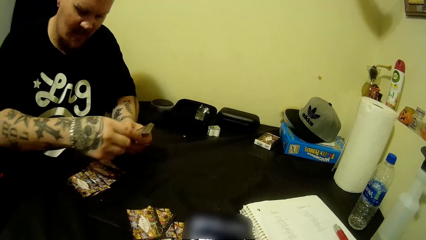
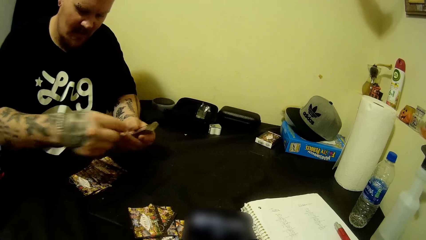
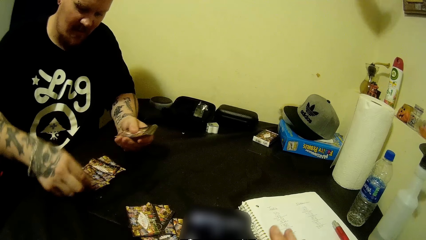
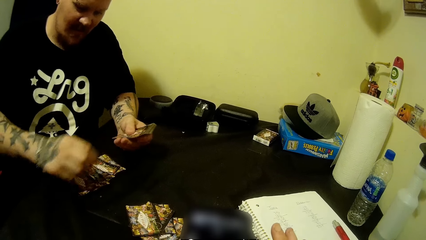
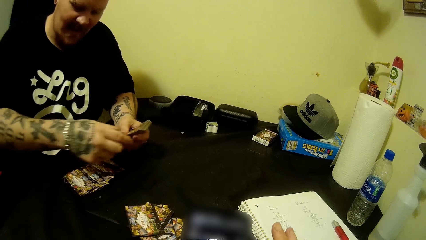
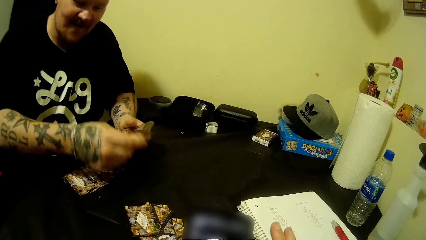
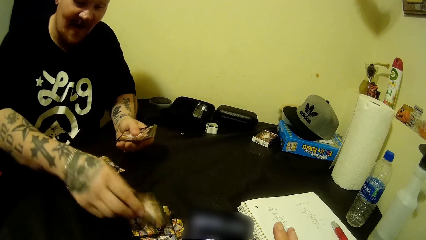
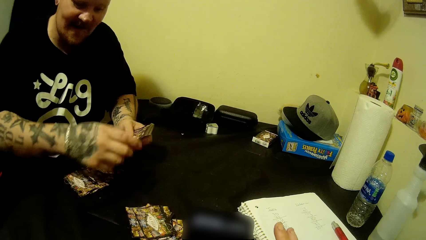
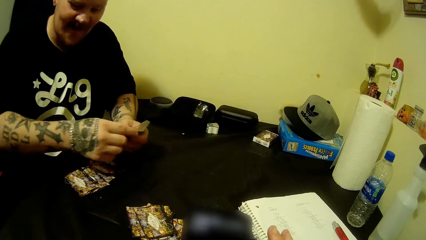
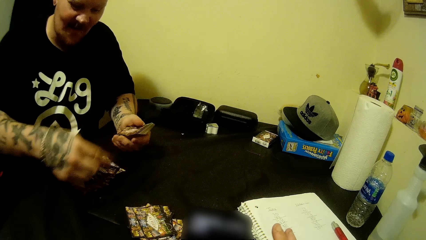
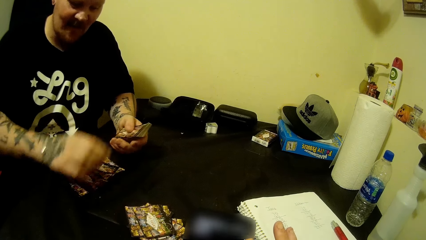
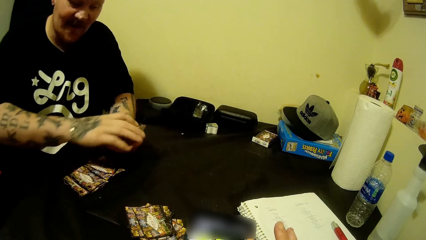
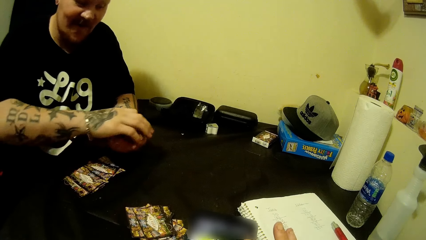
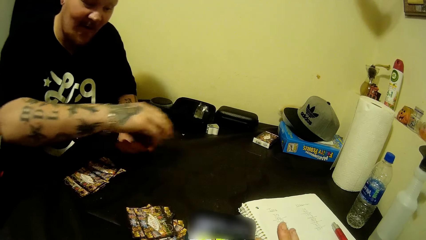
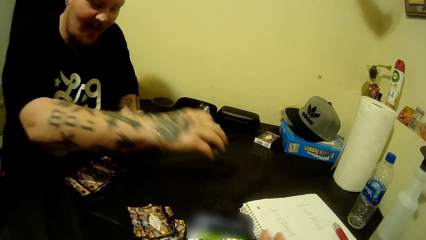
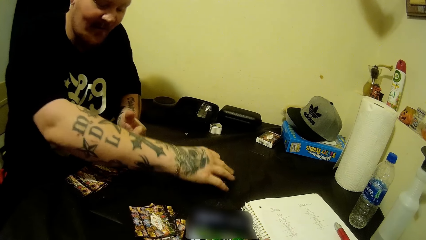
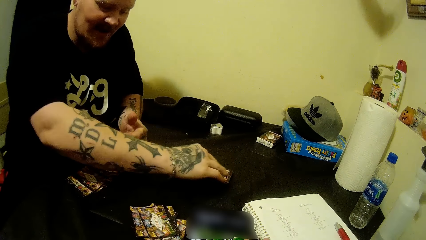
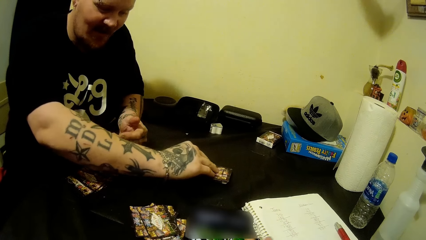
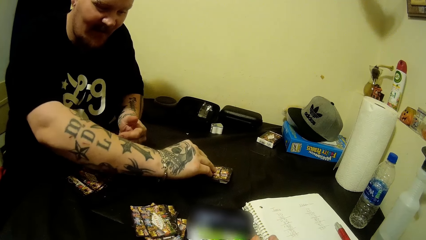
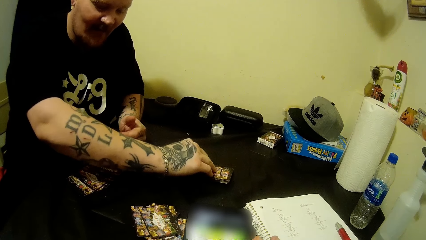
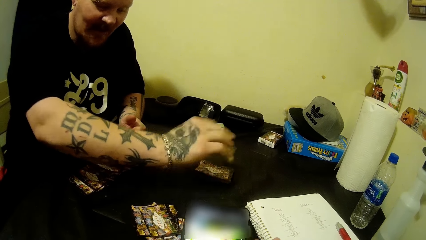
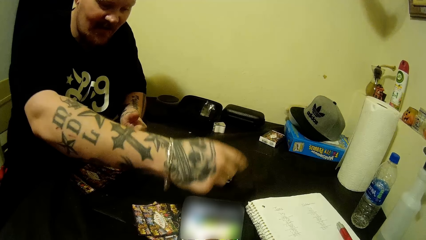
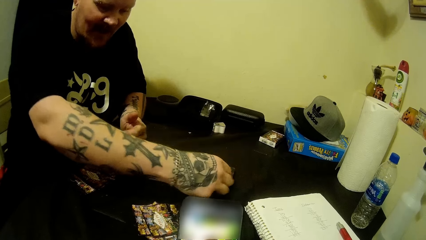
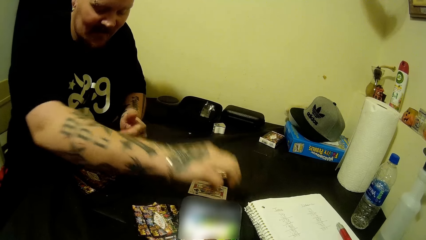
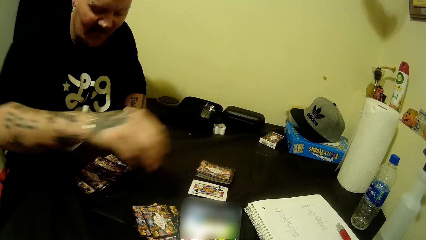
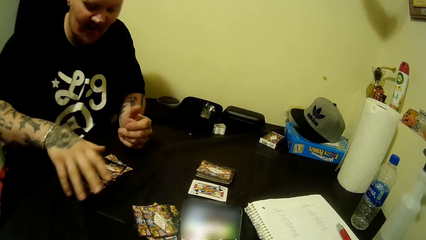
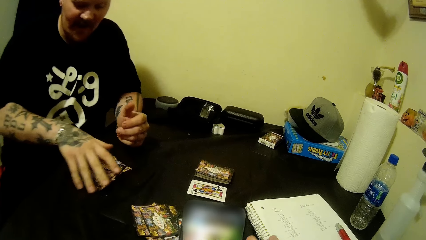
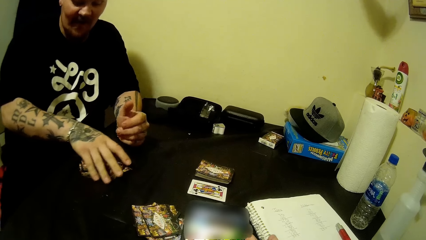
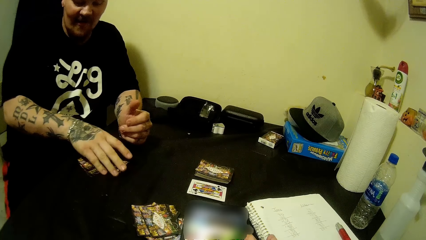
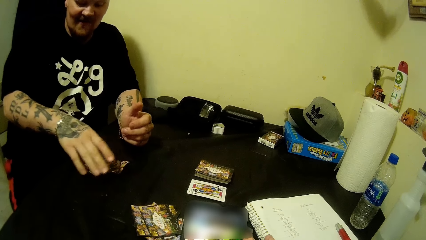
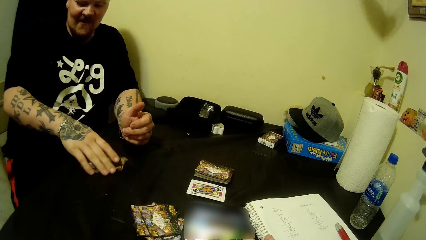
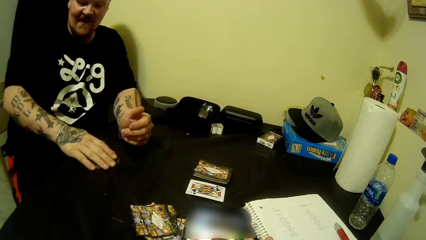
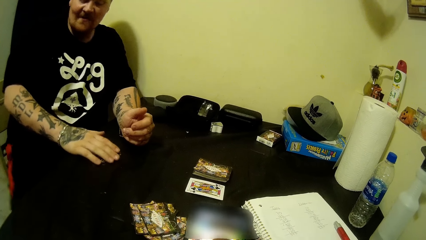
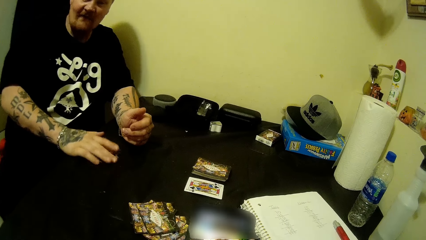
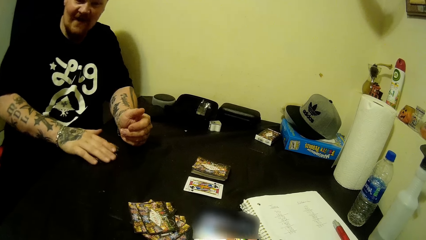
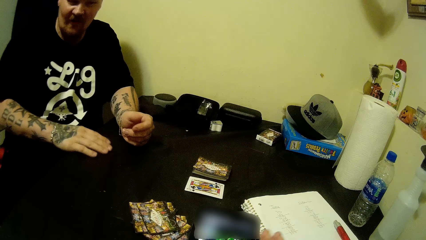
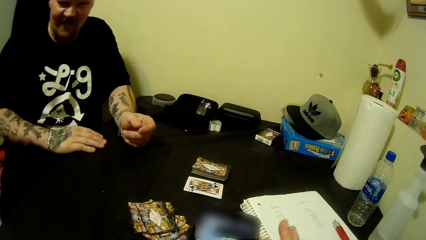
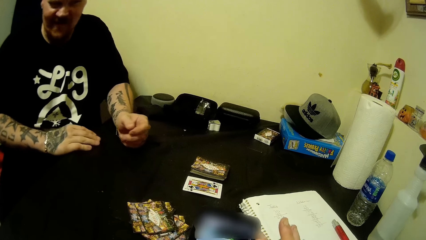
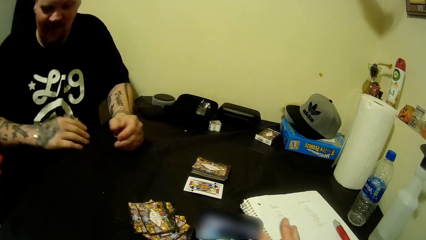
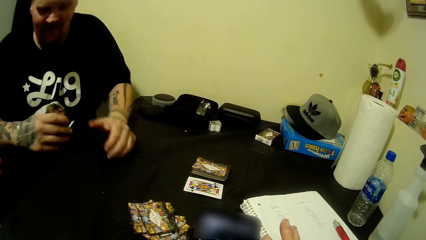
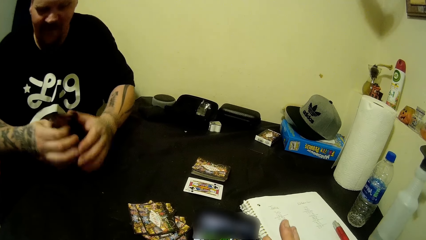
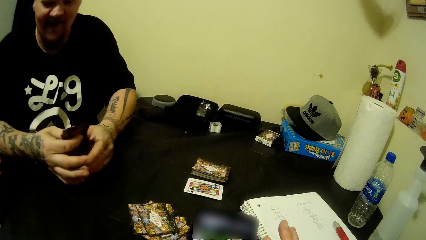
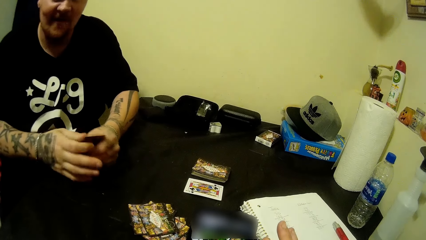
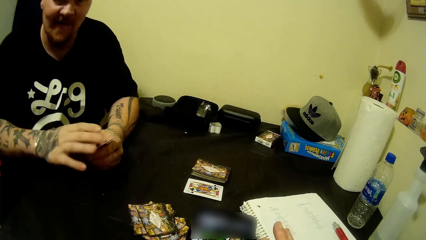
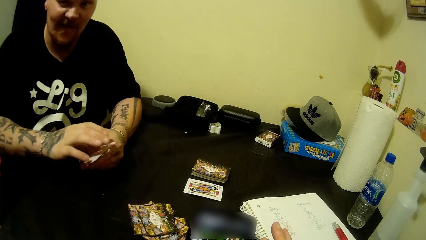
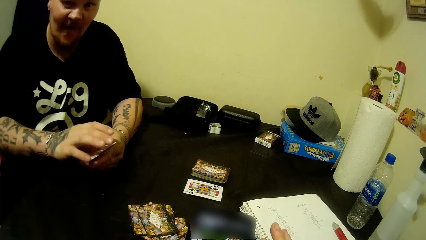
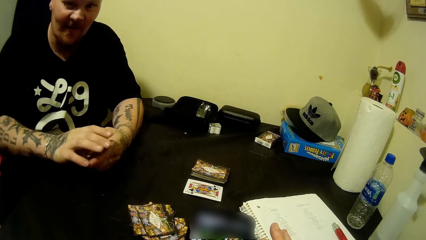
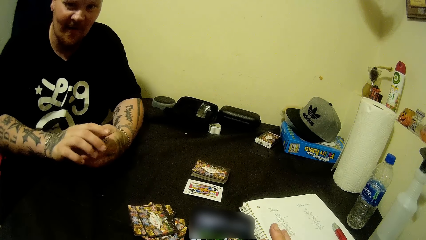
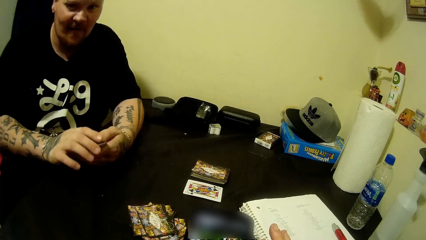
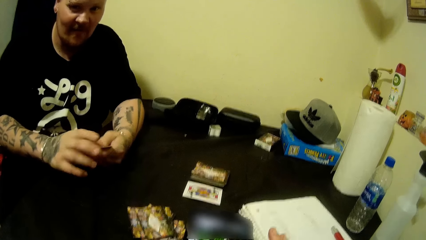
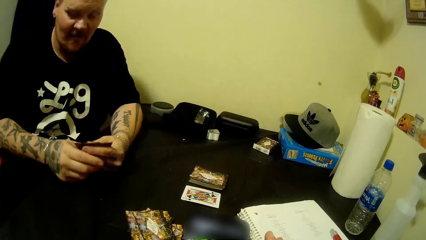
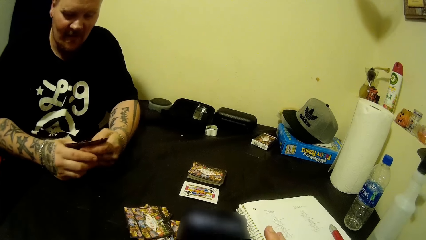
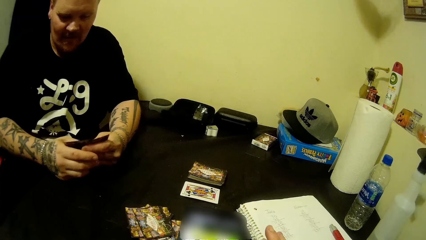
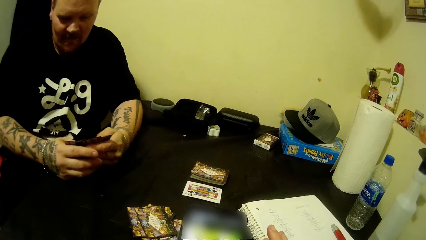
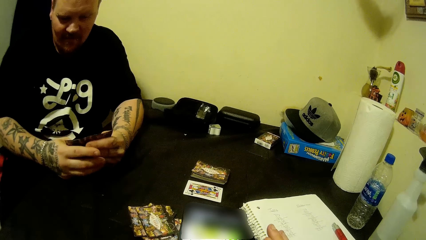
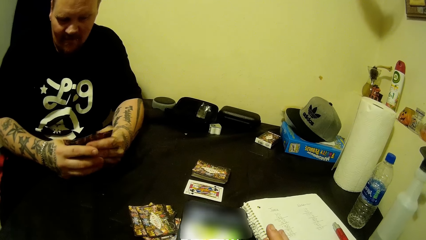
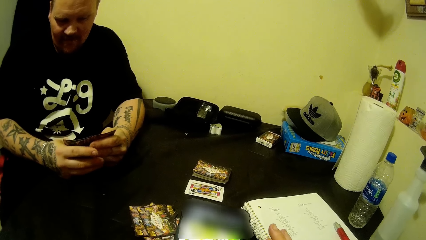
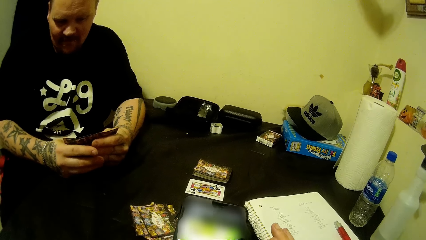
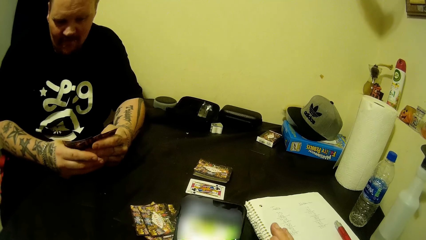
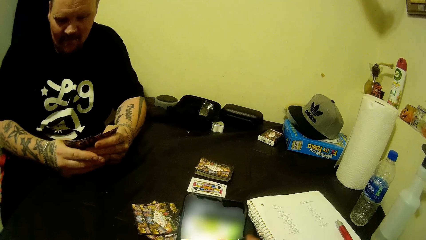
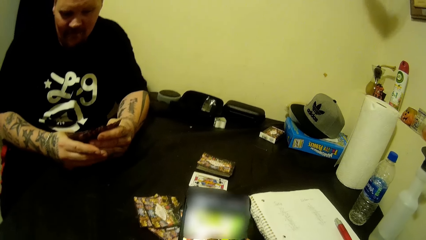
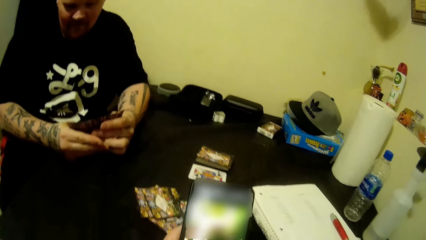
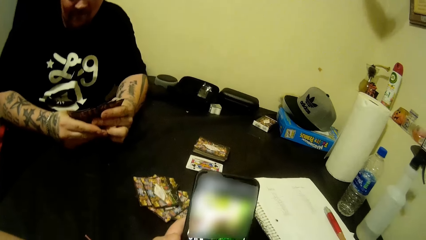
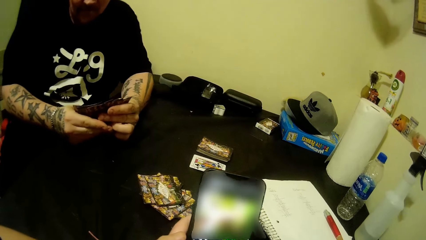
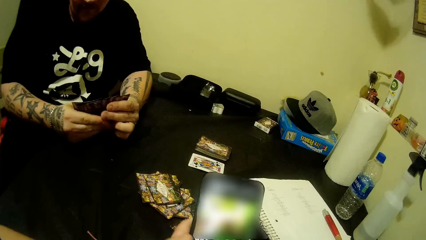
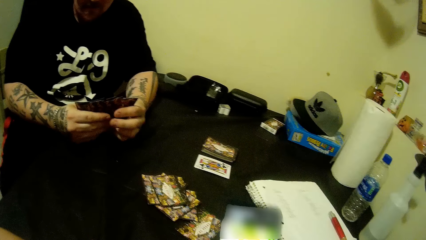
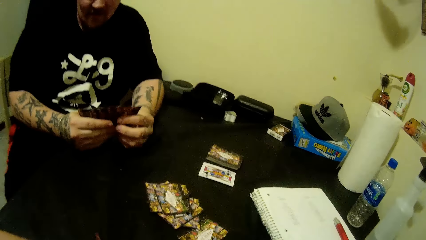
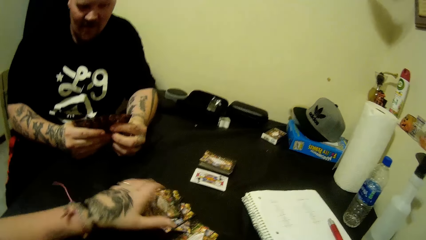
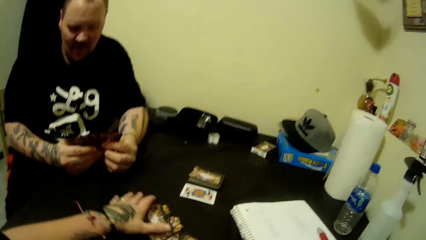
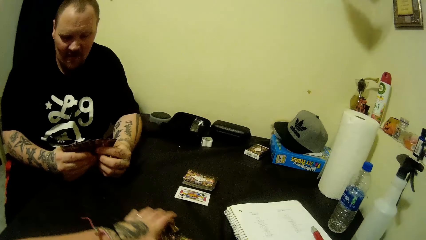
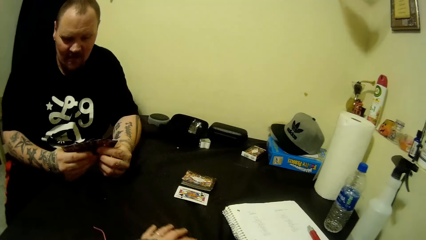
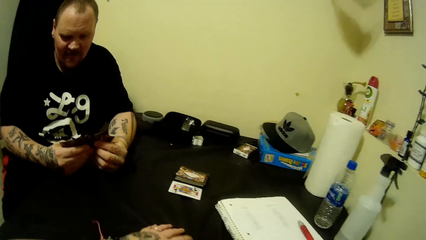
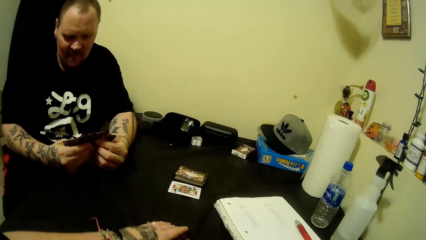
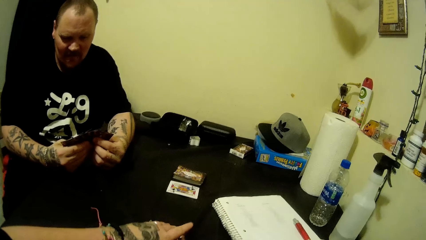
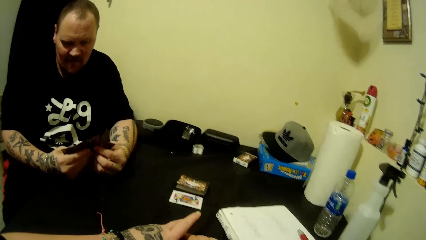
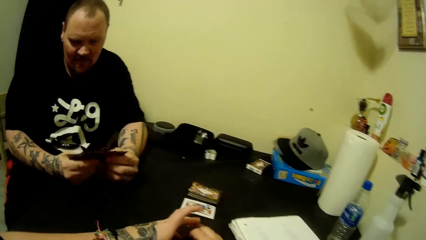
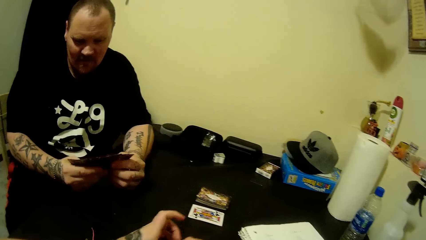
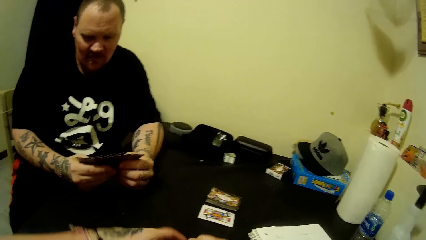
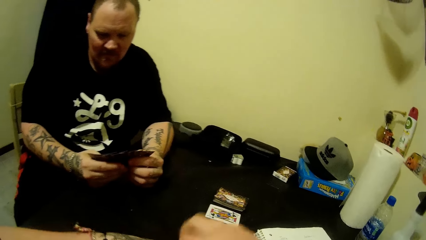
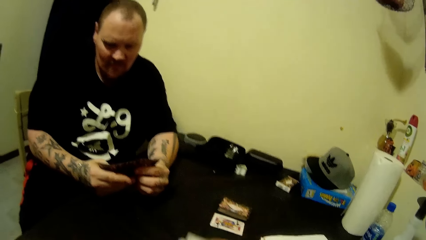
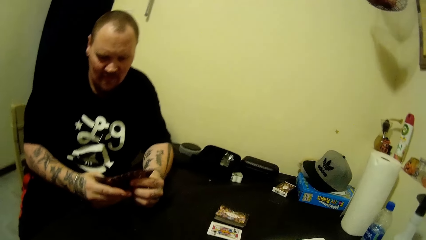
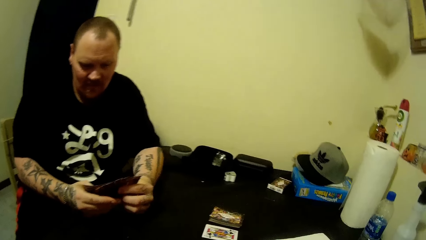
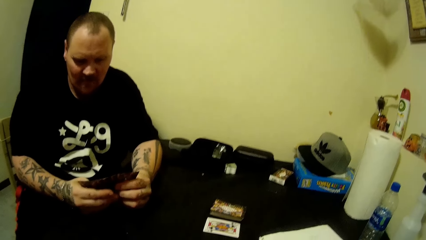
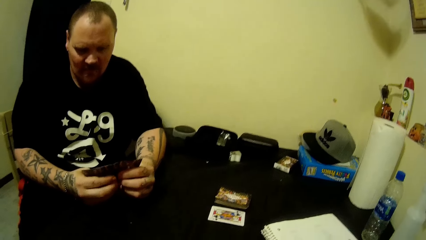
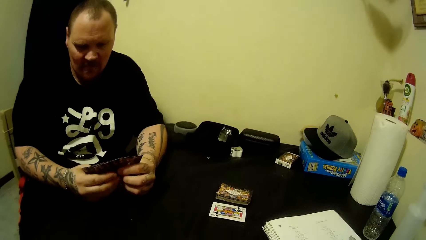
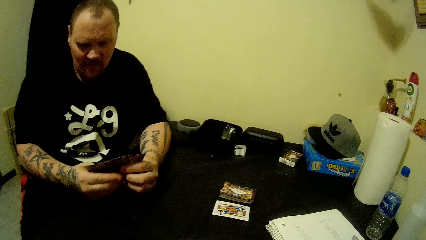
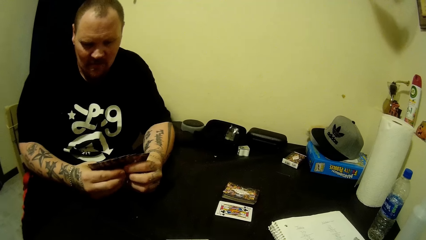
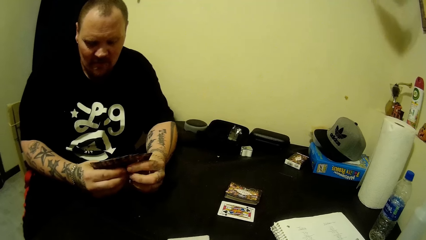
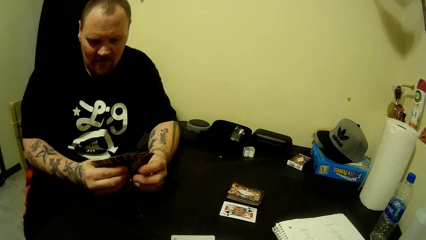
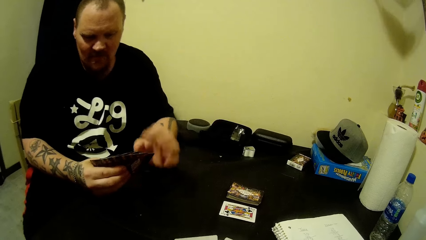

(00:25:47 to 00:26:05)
A man drops the cards in his right hand on the table. He picks up a card from the deck on the table with his right hand. He drops the card in his right hand on the table. He picks up the cards on the table with his right hand. He arranges the cards in his hands. He holds the cards in both hands. The camera wearer picks up the cards from the table with his left hand.
